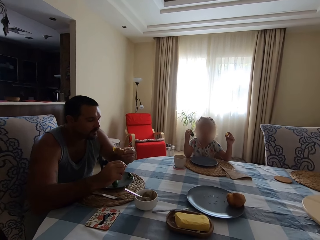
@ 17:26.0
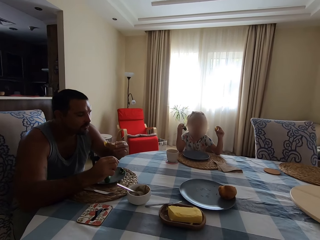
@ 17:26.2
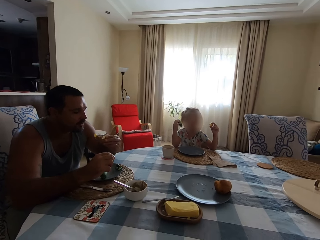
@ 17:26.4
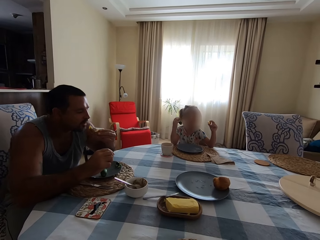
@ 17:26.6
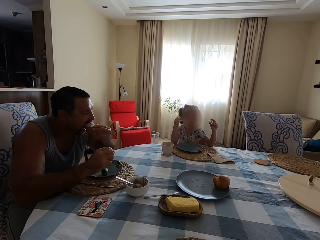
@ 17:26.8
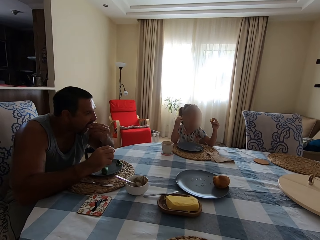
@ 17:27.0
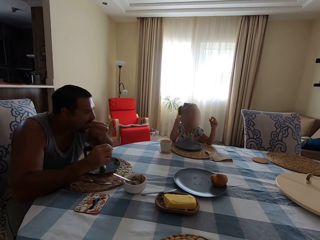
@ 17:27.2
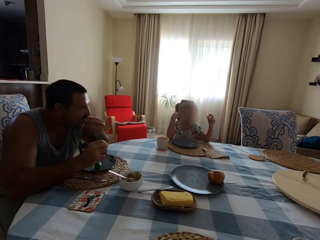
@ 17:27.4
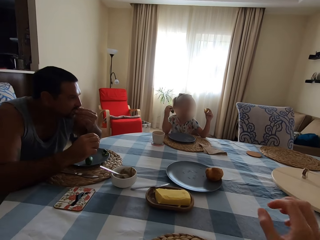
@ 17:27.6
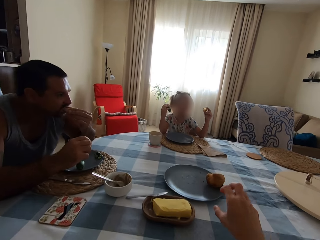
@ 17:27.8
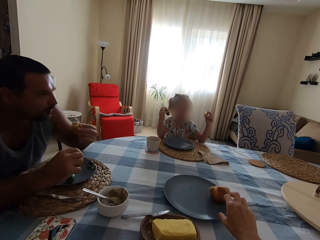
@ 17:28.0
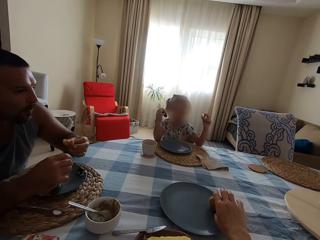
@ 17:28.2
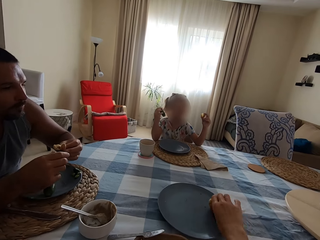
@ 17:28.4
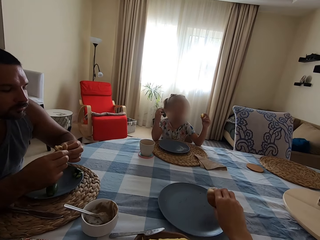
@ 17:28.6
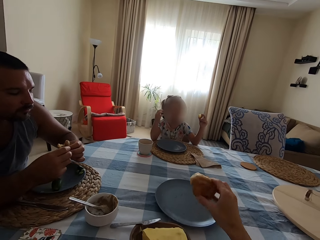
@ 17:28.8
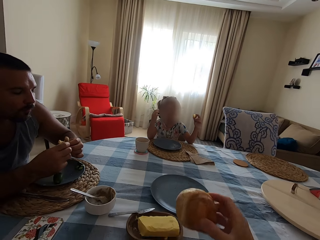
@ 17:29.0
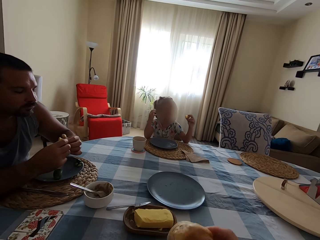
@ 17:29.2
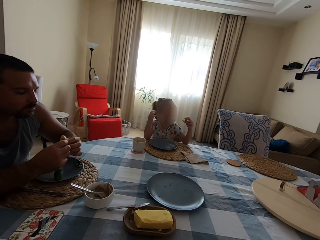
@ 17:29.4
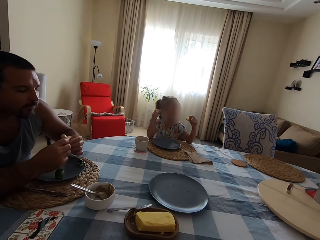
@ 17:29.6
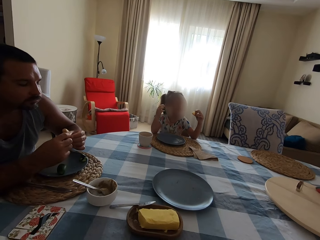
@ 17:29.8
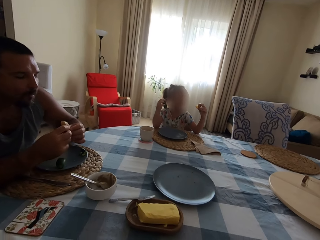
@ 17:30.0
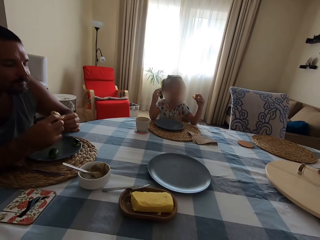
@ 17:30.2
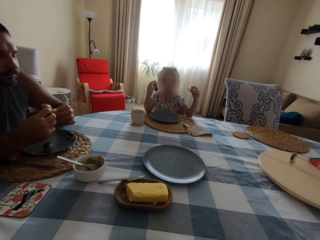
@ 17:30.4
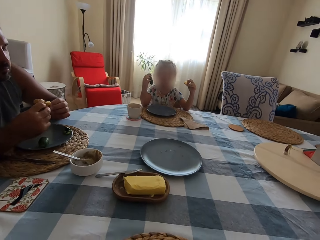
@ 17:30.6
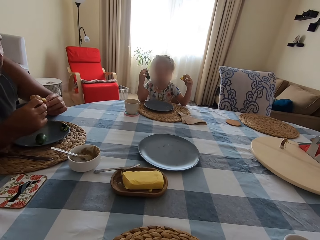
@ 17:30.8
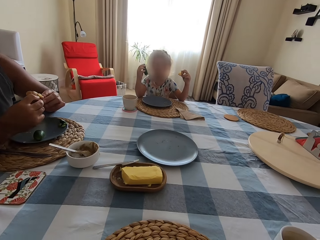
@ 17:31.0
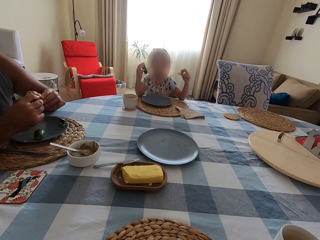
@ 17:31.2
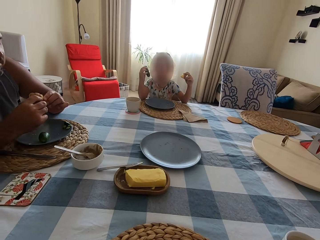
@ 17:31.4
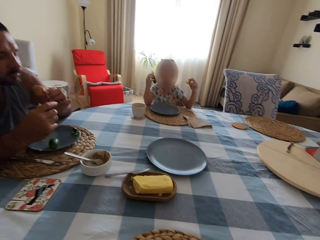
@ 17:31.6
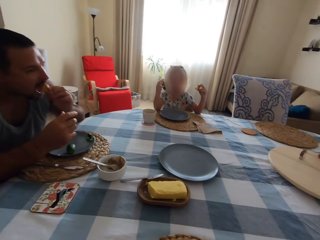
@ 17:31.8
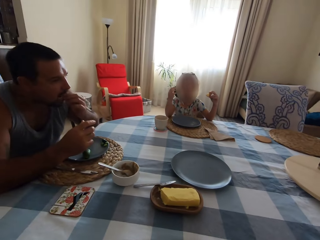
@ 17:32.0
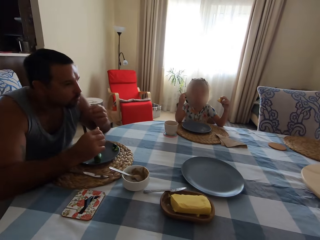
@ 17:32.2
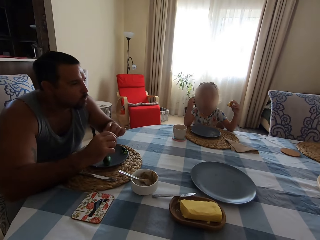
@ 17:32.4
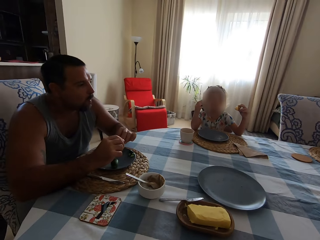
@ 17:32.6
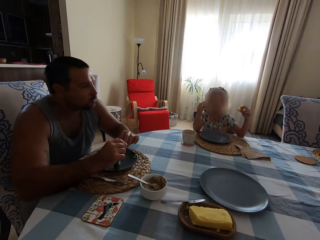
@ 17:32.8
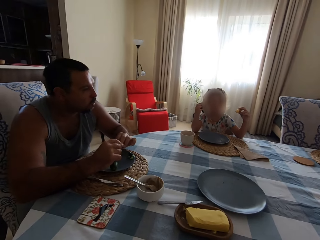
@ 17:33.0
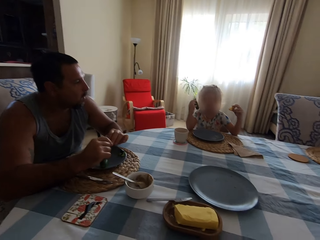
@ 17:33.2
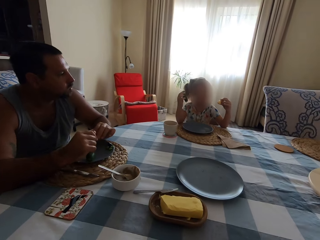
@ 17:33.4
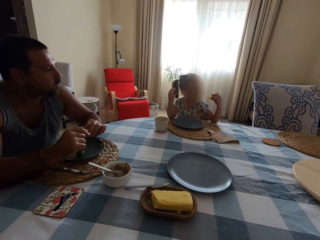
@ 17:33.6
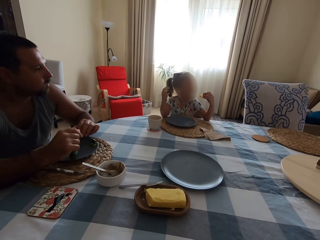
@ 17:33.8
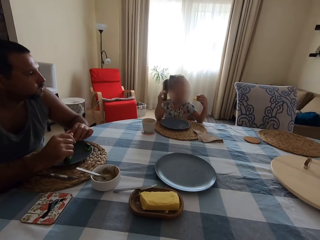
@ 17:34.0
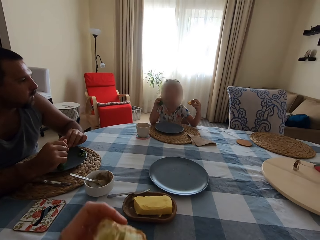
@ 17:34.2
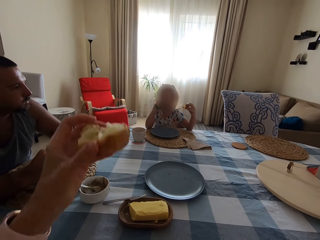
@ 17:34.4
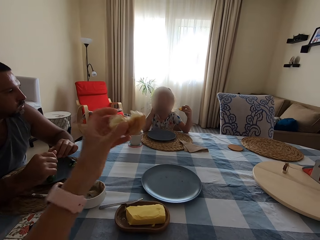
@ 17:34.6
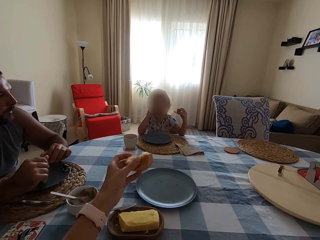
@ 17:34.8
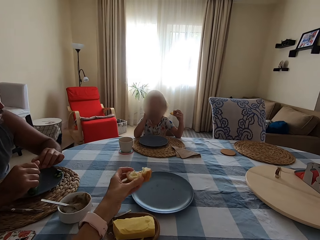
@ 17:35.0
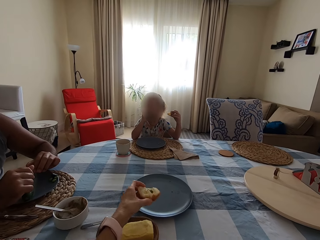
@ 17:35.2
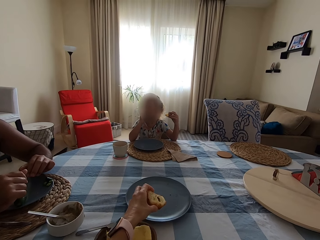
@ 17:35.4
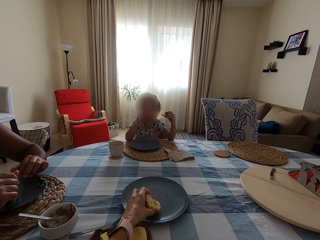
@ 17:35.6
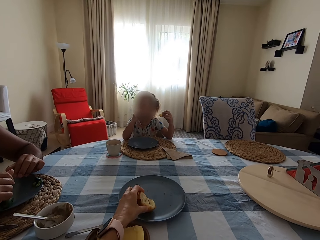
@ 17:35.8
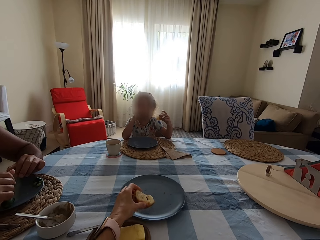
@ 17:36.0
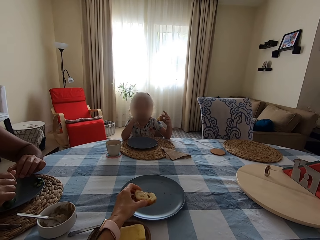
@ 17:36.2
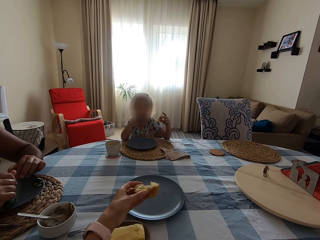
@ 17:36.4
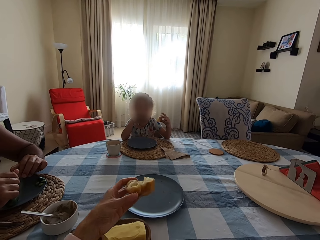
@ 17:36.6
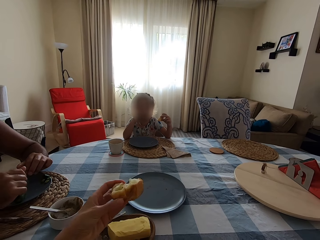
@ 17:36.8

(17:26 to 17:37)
A man eats the baked dough. The camera wearer picks up the baked dough or Yorkshire pudding from the plate. They cut the Yorkshire pudding. The man eats the Yorkshire pudding. The man shakes his fingers. The camera wearer drops the piece of baked dough. A girl eats the cucumber. The camera wearer puts the Yorkshire pudding on the plate.

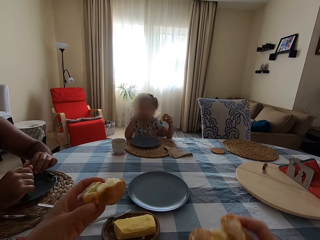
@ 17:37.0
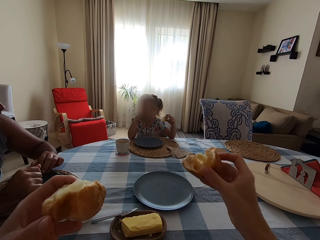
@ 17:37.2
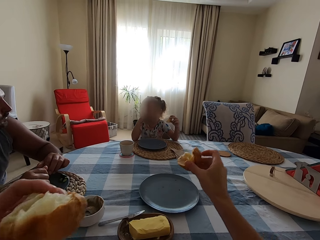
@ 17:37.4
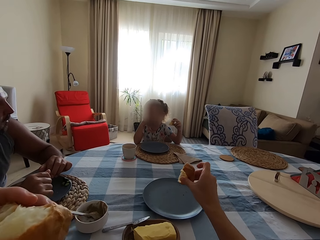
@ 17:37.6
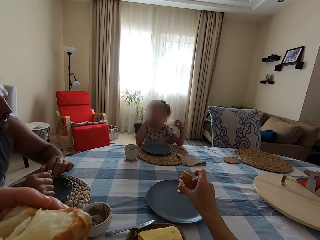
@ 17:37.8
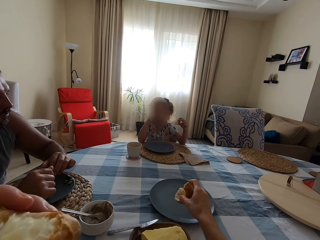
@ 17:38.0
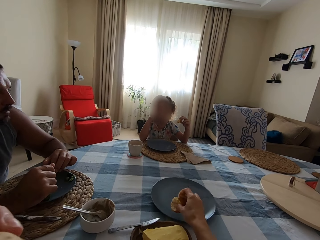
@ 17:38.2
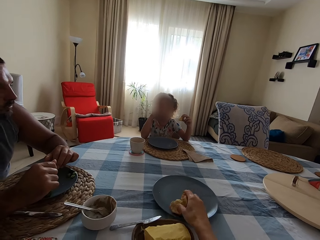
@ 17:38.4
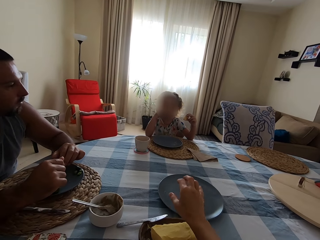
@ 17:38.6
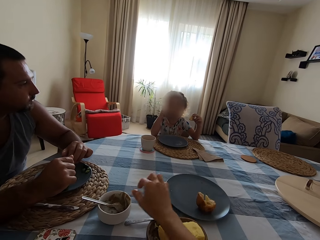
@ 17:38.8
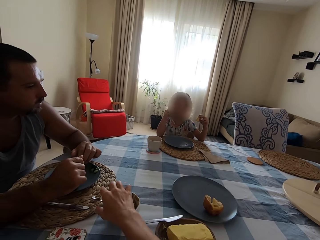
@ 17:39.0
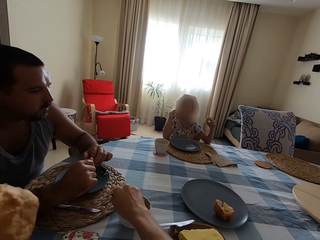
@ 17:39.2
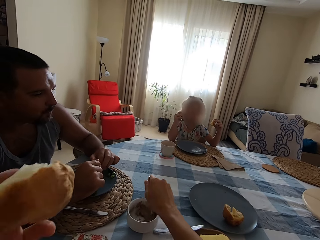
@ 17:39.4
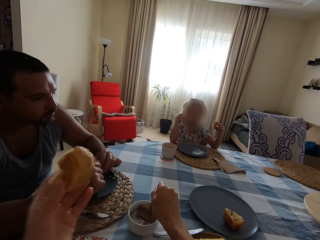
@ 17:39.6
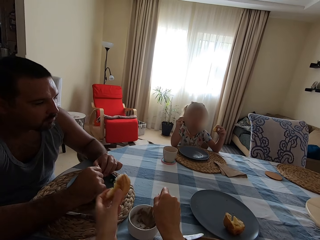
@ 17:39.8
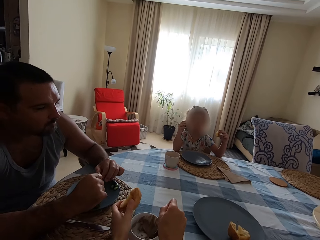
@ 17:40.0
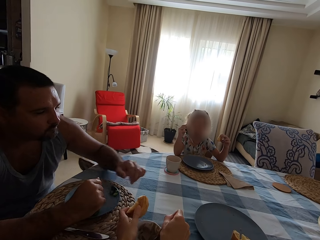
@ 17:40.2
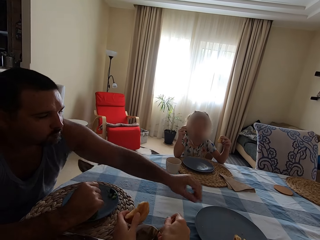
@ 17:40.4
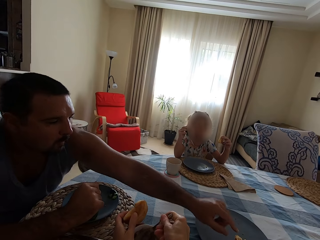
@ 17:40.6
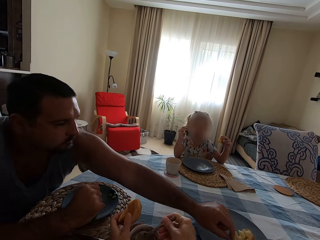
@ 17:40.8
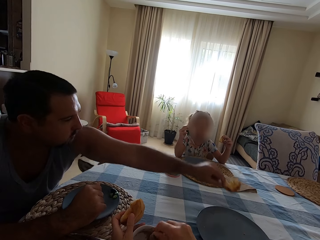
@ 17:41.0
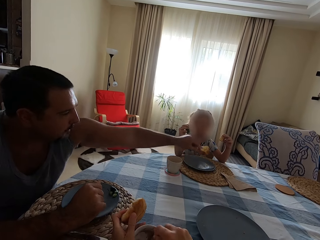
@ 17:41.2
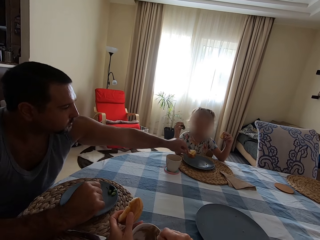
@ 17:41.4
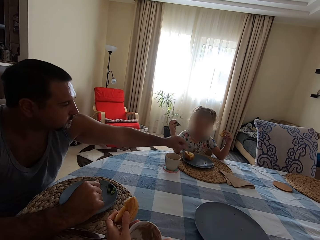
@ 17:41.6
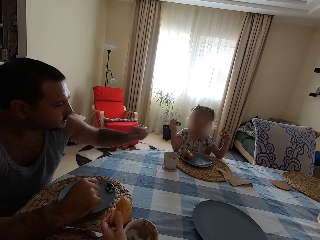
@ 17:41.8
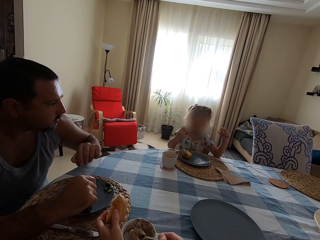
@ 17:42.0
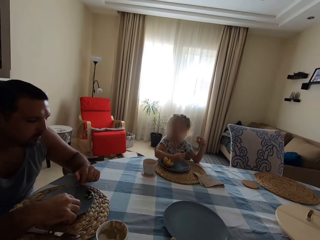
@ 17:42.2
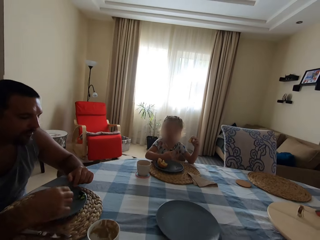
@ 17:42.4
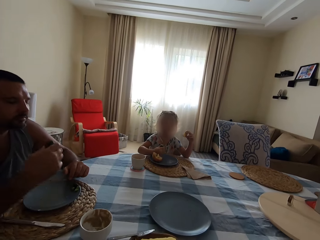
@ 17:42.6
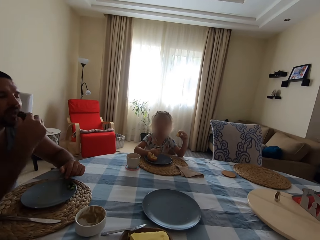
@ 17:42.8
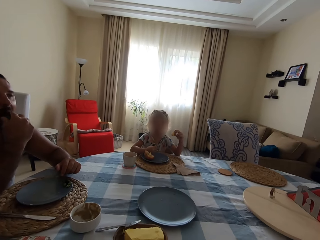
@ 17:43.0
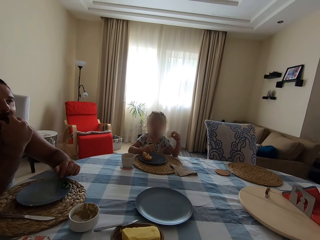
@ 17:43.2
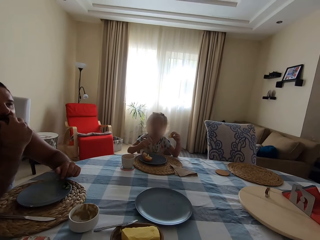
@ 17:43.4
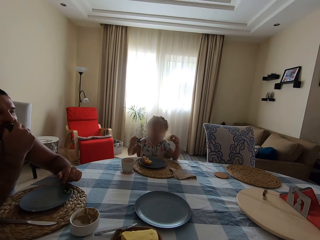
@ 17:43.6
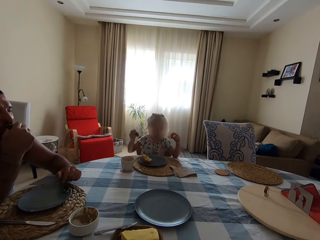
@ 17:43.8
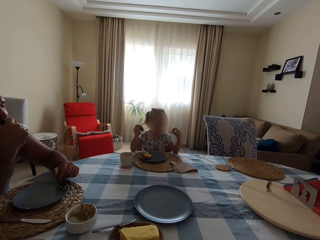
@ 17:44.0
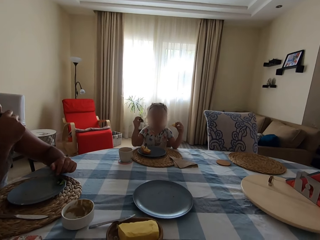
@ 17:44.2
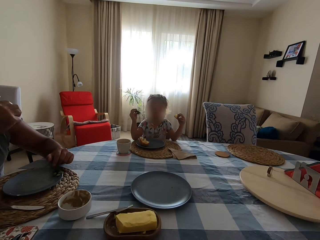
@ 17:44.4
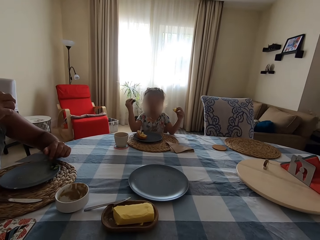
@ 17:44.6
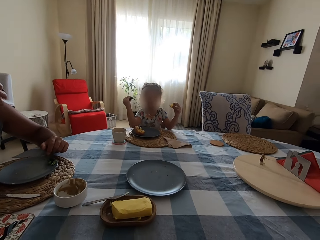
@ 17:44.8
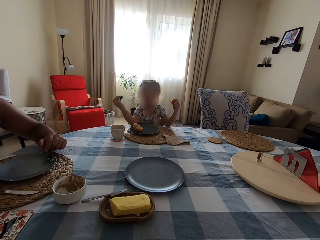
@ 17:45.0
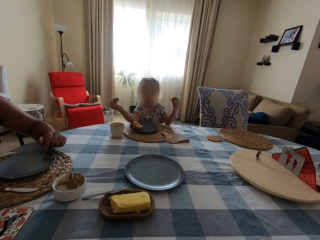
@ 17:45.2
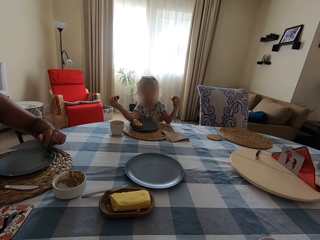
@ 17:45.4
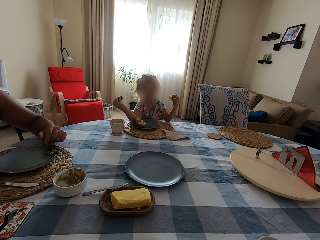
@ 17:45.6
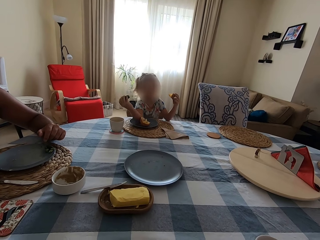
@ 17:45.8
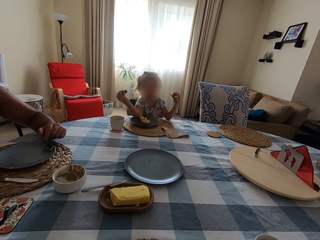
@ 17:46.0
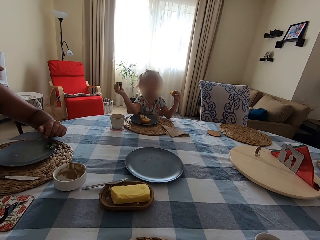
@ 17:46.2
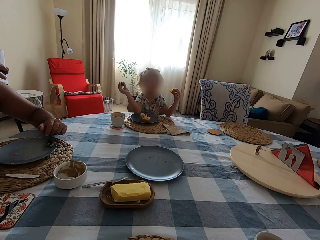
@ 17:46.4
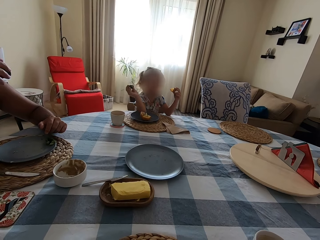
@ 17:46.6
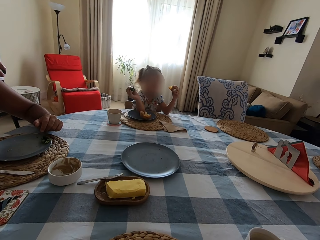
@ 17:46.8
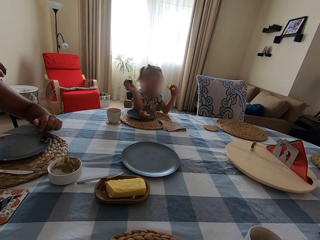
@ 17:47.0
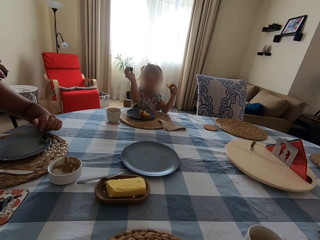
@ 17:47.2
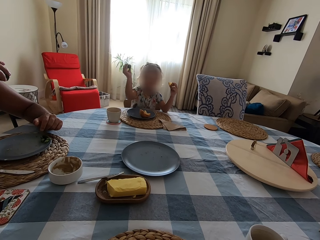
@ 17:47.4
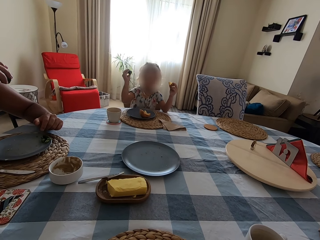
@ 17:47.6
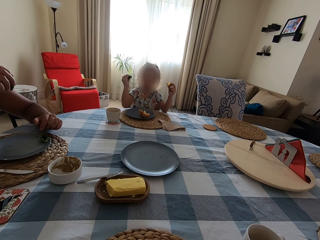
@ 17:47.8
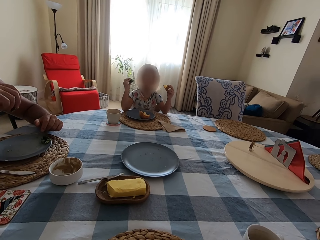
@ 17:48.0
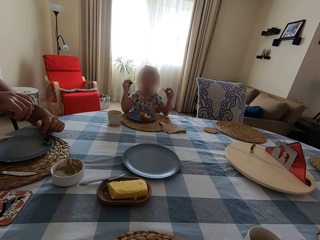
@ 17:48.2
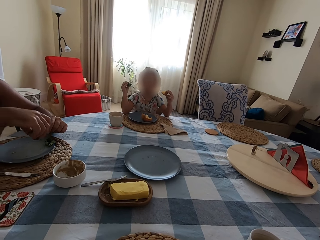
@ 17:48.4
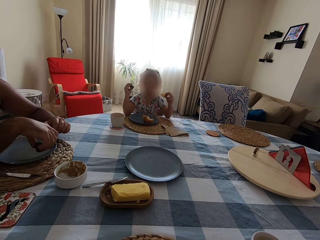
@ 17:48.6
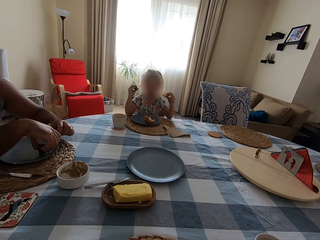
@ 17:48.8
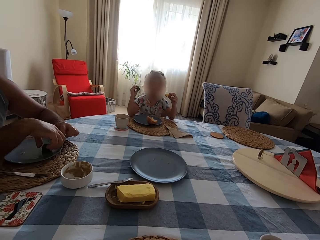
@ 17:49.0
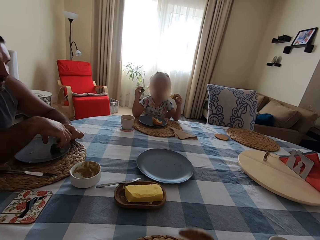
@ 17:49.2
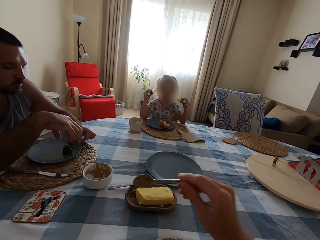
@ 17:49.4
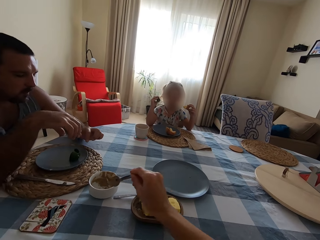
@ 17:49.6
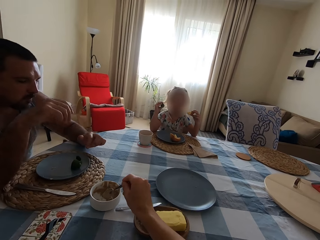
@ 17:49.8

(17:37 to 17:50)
The camera wearer picks up the Yorkshire pudding and puts the Yorkshire pudding on the plate. They pick up the spoon. They scoop the jam or peanut butter from the bowl. A man picks up the baked dough and places the baked dough on a girl's plate. The camera wearer applies the peanut butter on the Yorkshire pudding. The man eats the cucumber. Another person moves the baked dough with an elbow. The camera wearer interacts with the girl. The man drops the cucumber.
